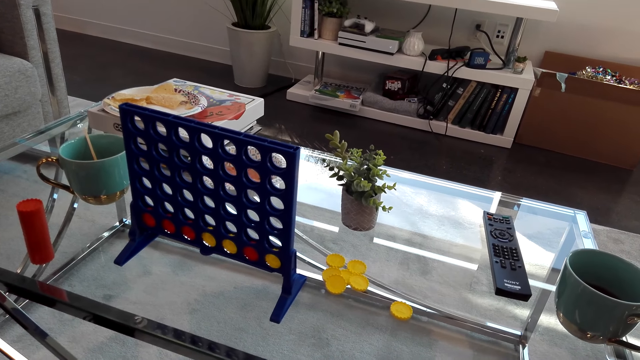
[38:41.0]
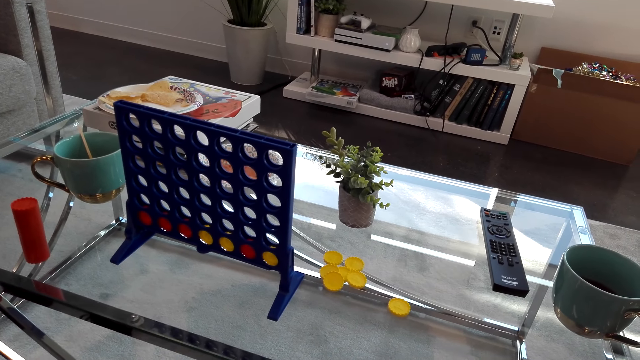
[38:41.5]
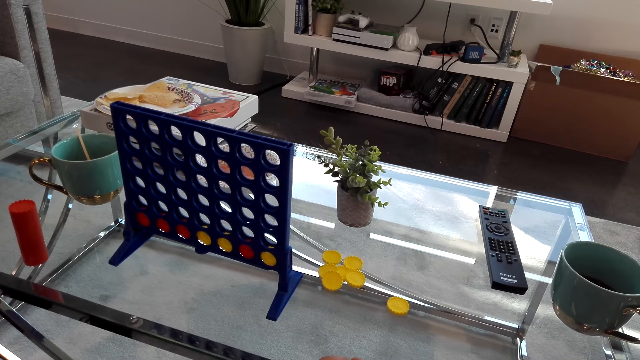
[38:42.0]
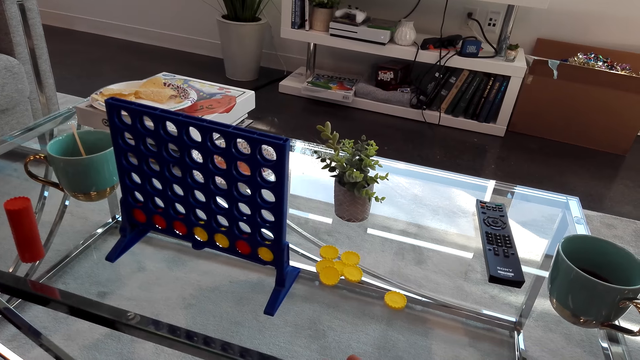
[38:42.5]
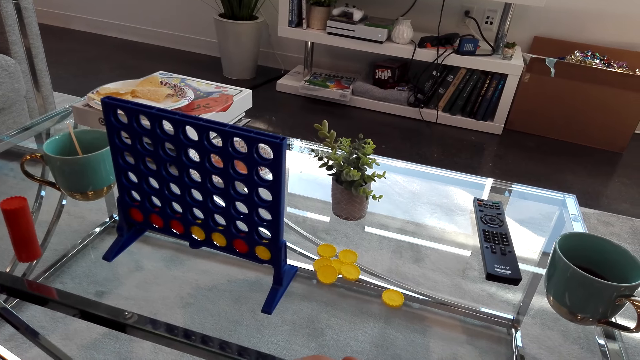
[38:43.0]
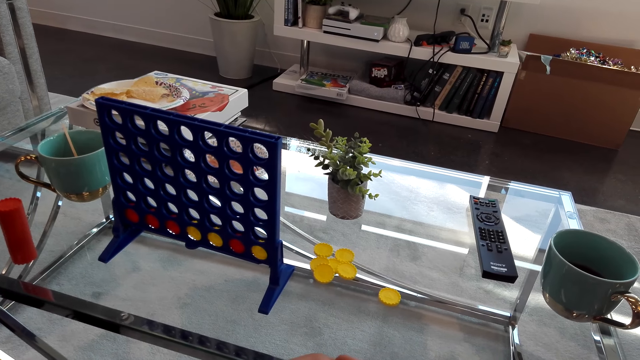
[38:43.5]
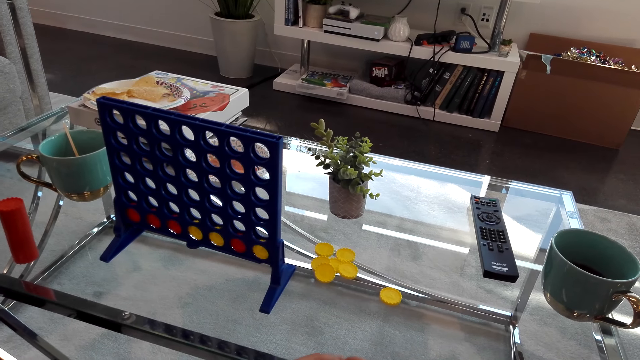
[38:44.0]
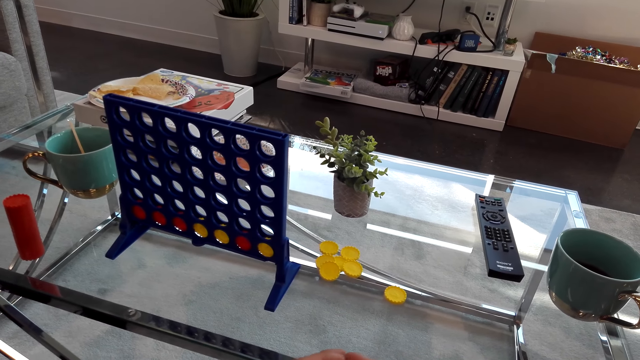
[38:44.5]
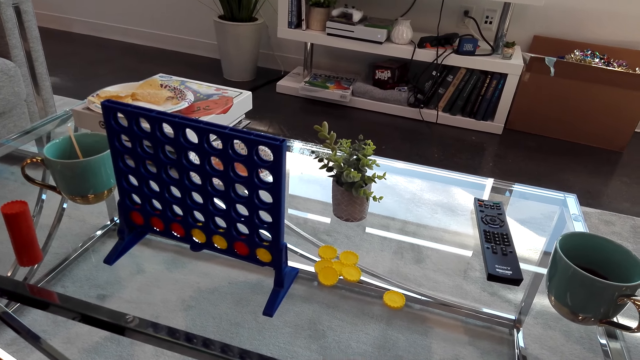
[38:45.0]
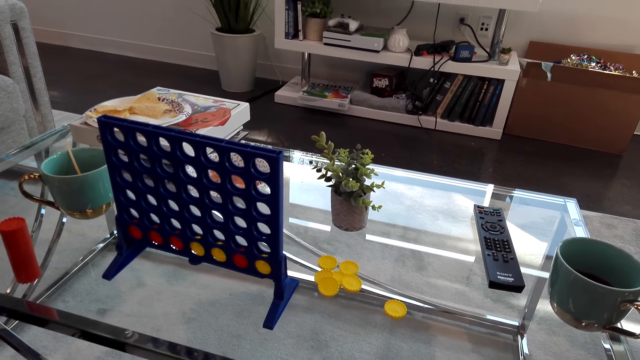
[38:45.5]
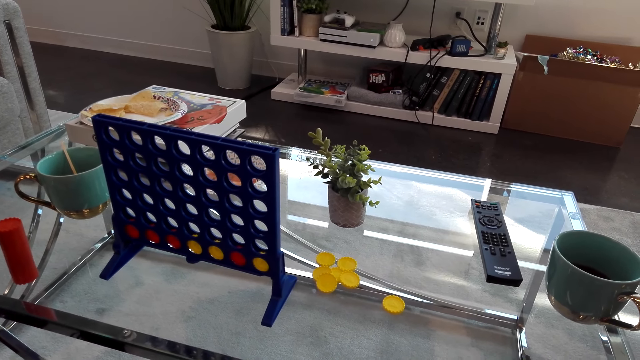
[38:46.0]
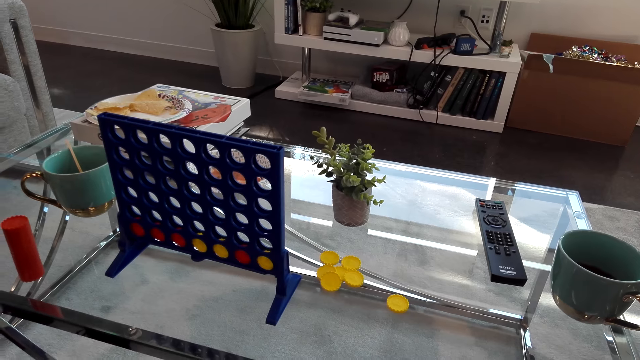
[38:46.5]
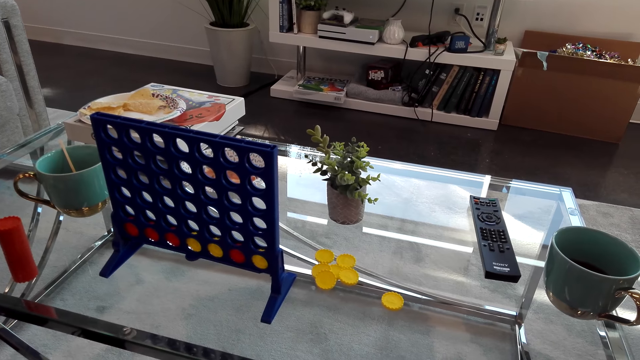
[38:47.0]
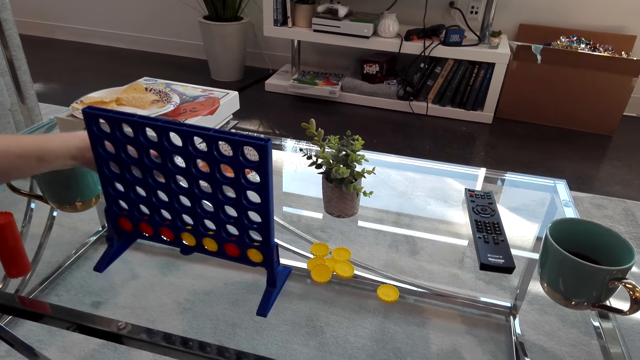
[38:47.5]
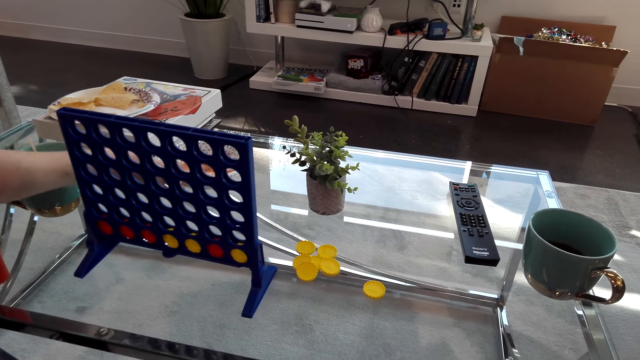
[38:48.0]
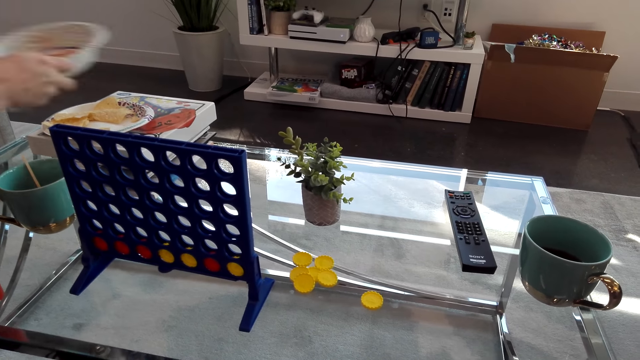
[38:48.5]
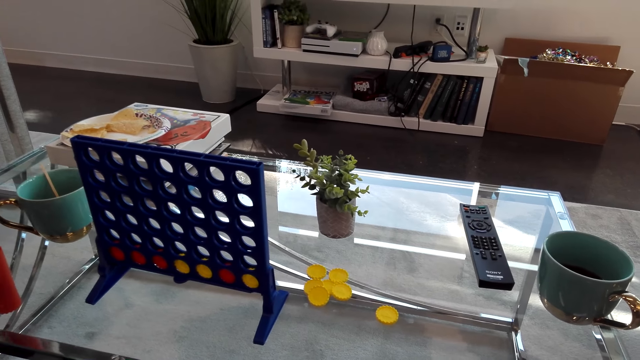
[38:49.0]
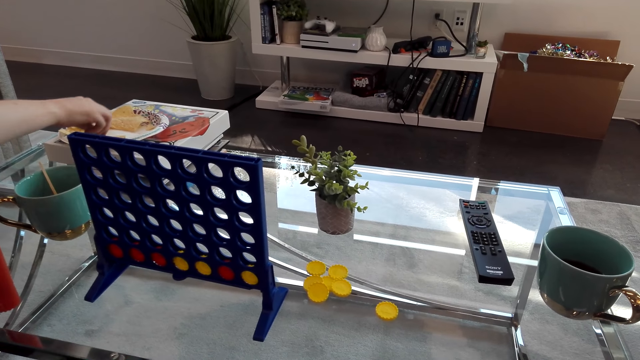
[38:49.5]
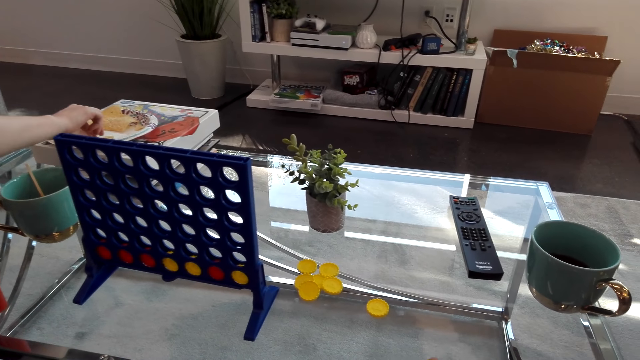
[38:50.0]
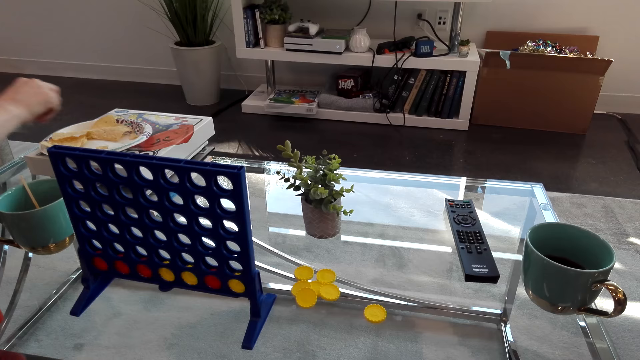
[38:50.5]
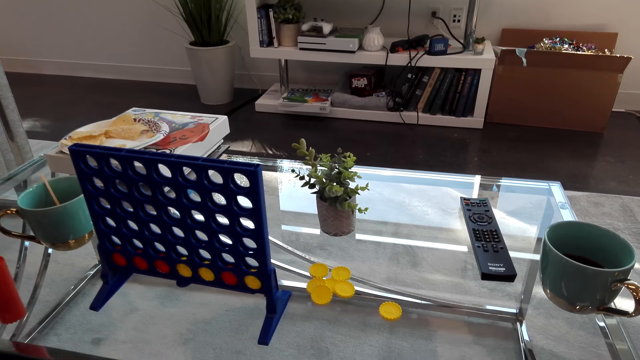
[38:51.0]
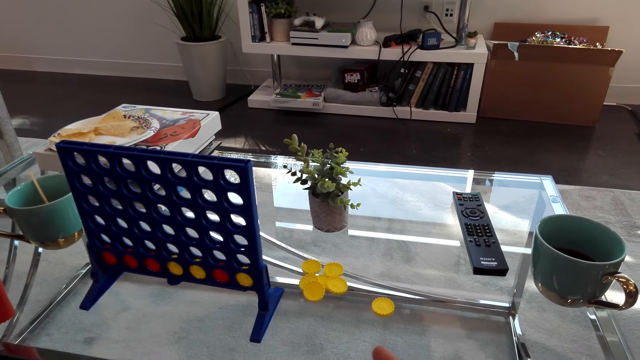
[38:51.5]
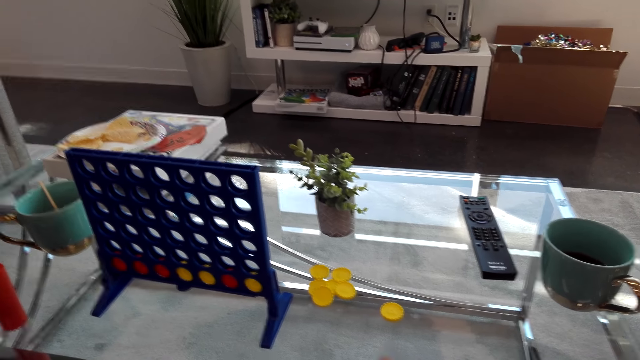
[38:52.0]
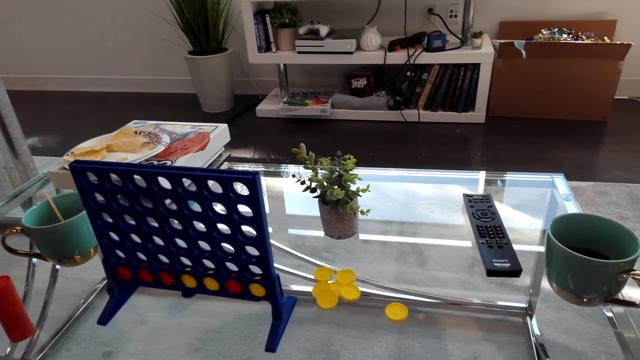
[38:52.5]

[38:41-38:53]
A lady picks up a plate from the table. She picks up a snack from the plate.

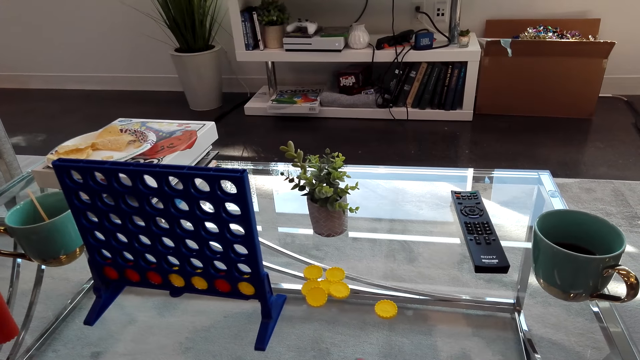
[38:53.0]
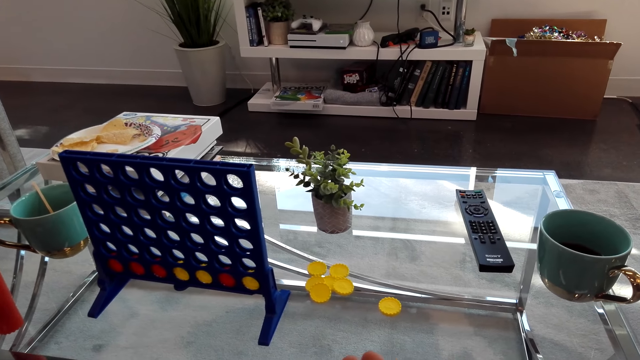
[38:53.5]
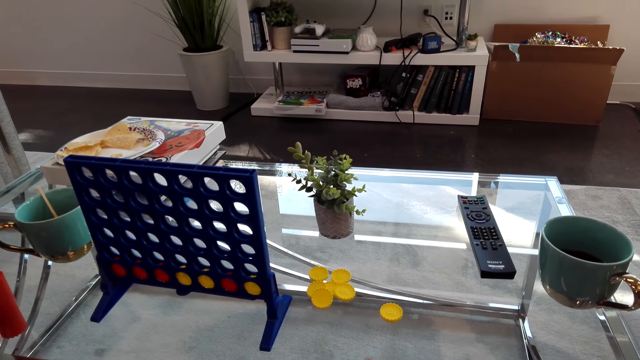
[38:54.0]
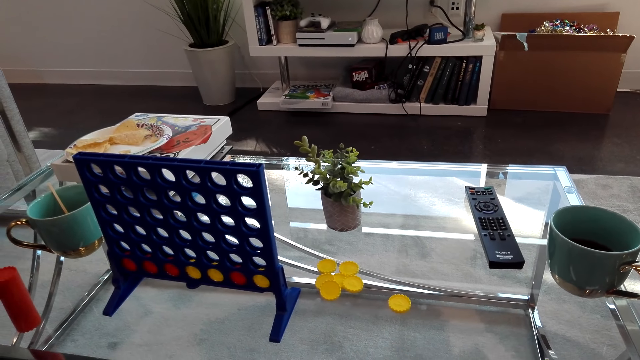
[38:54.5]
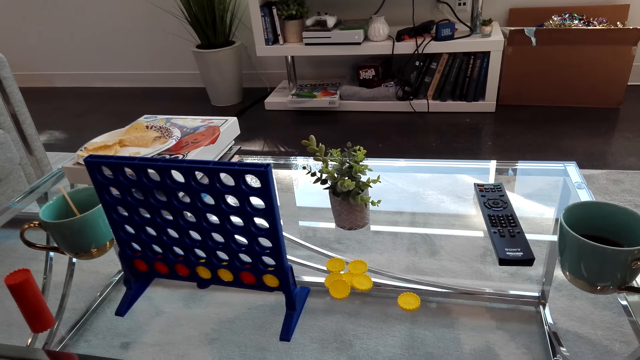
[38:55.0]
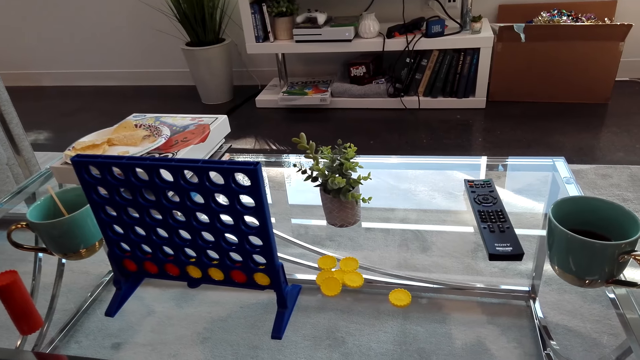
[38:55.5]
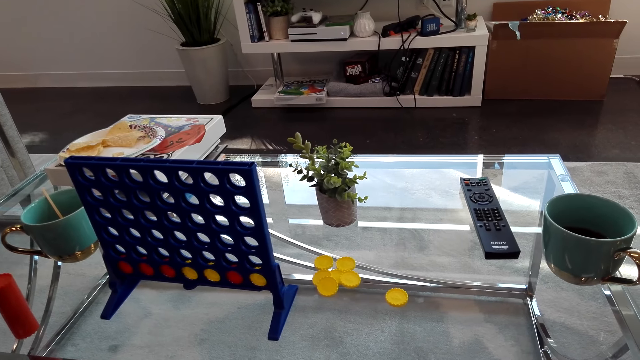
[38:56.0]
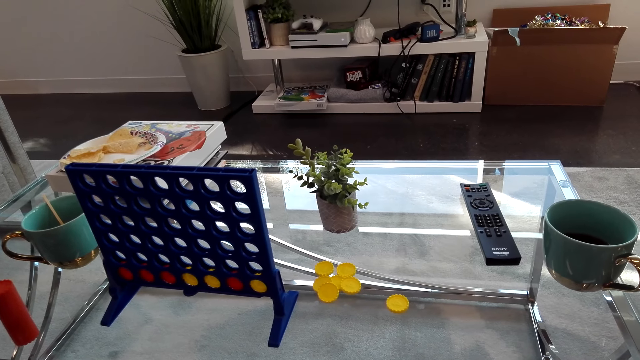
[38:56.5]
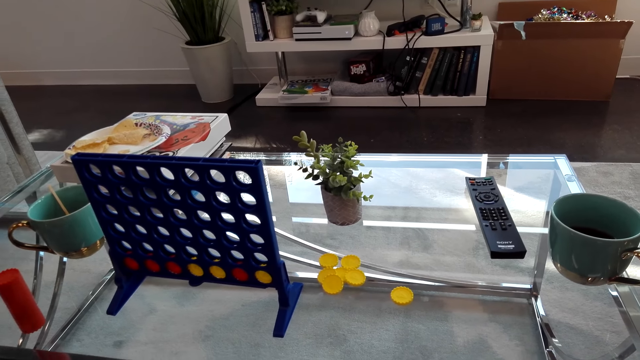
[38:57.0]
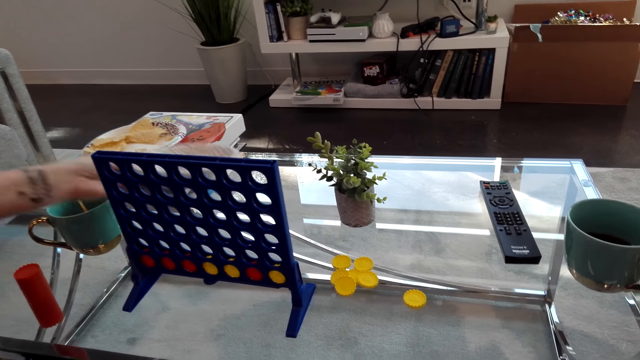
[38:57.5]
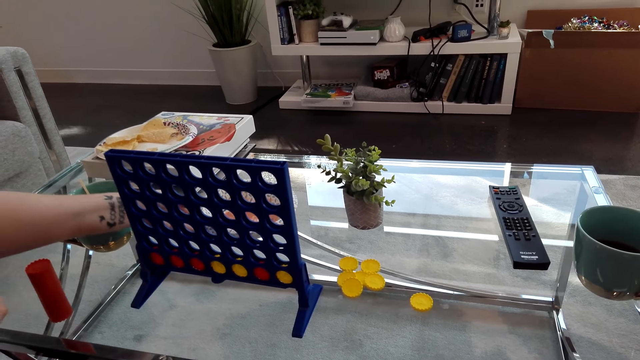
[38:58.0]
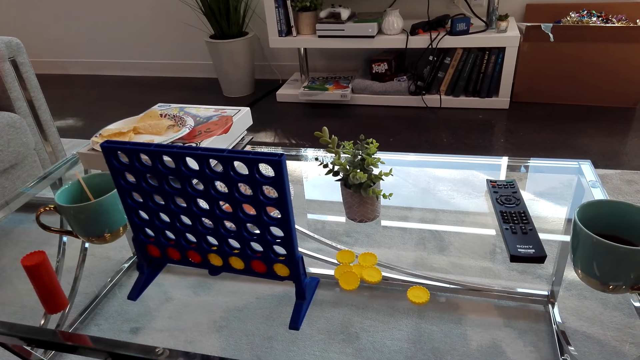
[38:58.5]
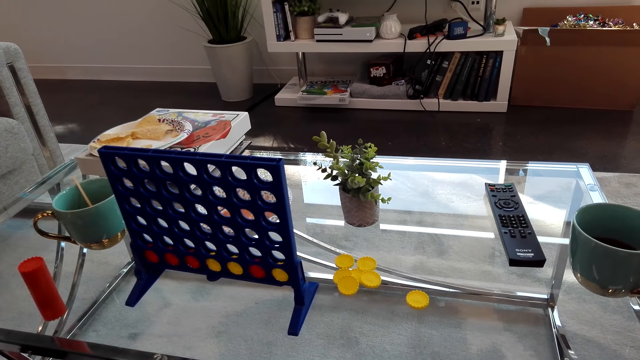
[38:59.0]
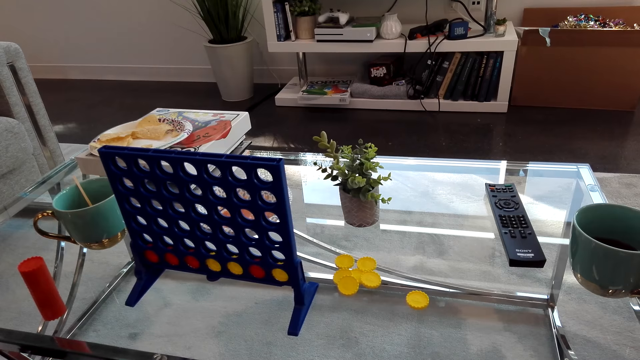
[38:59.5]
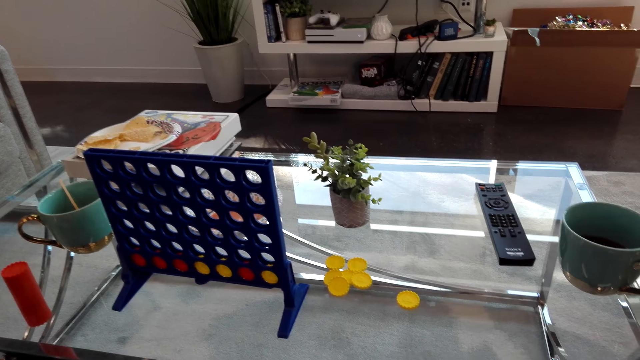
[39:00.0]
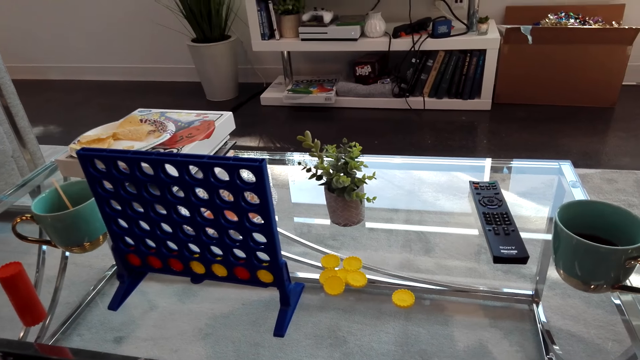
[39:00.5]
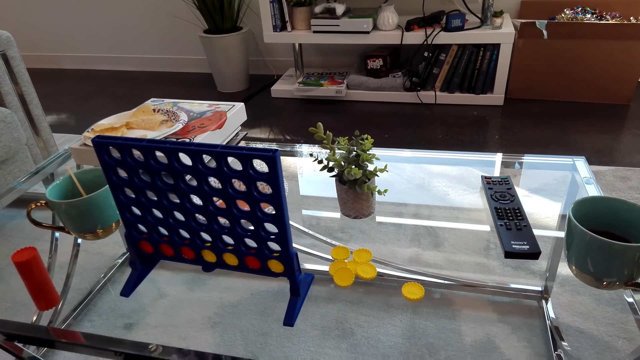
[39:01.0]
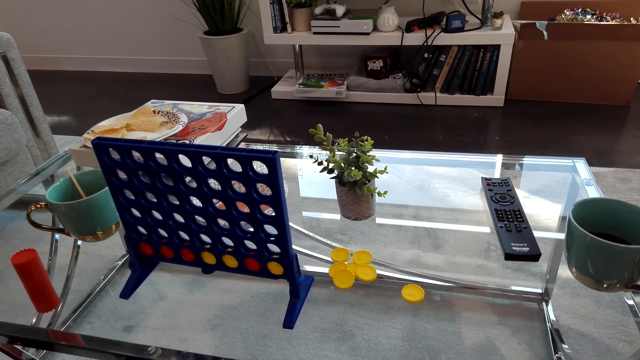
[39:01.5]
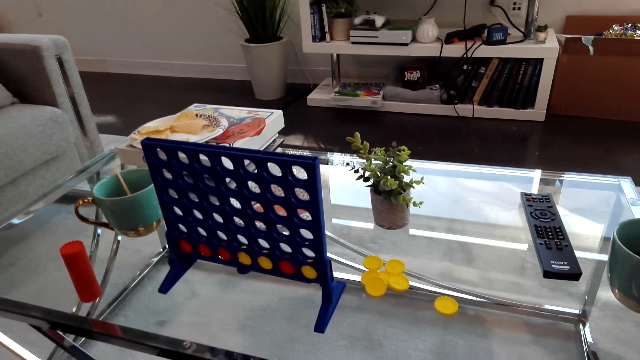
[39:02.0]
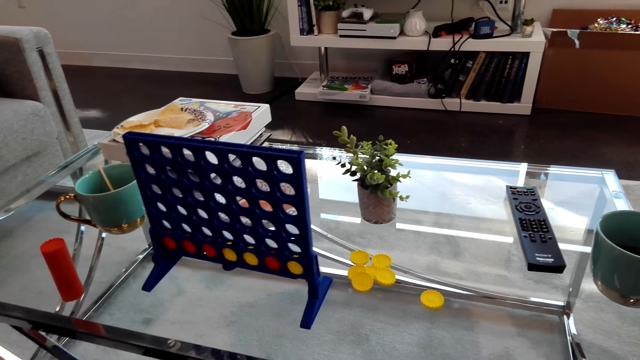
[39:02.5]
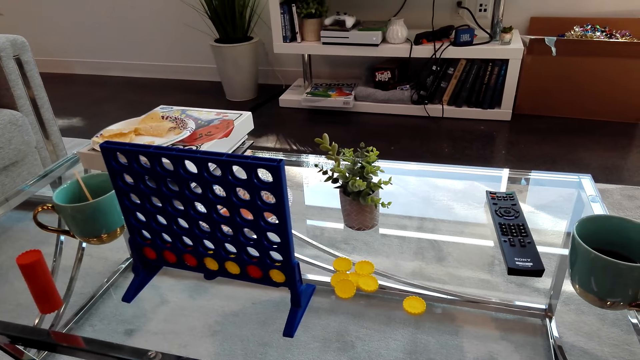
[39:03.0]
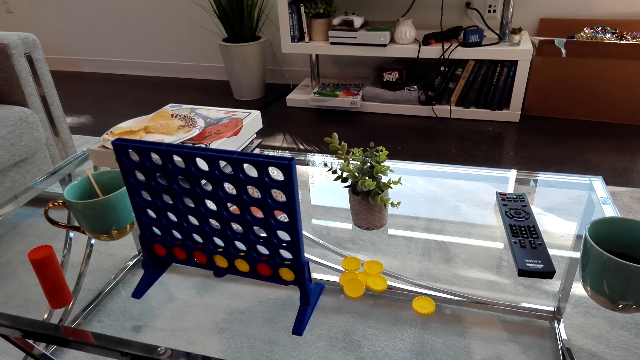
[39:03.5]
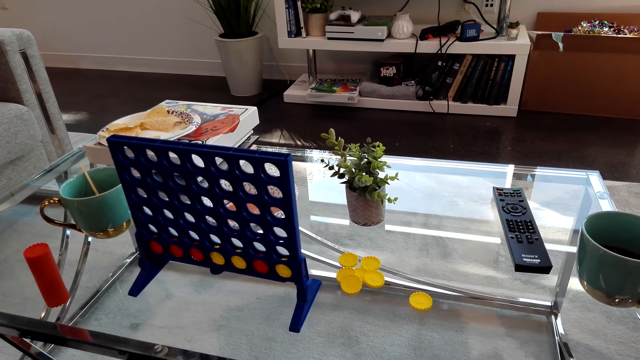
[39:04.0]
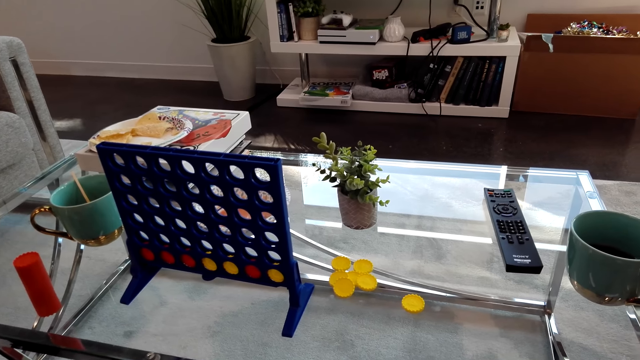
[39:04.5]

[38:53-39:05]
The camera wearer stares at the Connect 4 game board. They look around. A lady puts a plate on the table. The camera wearer stares at the Connect 4 game board.
